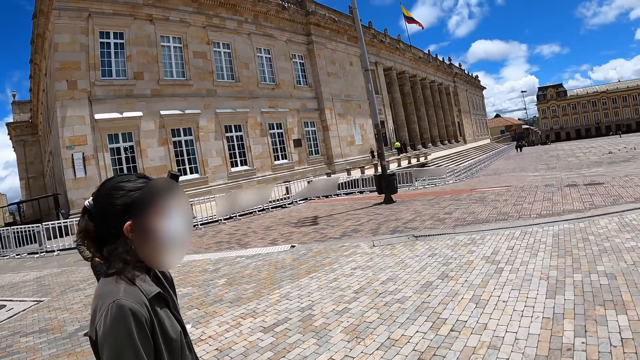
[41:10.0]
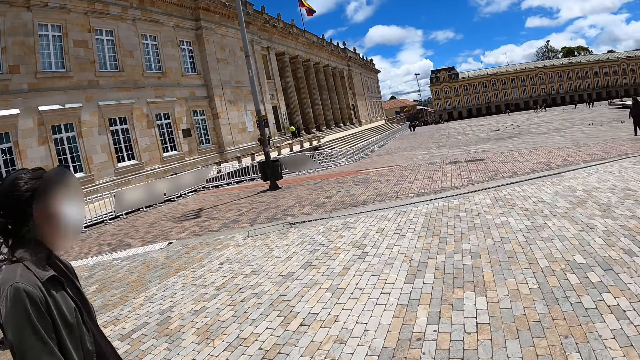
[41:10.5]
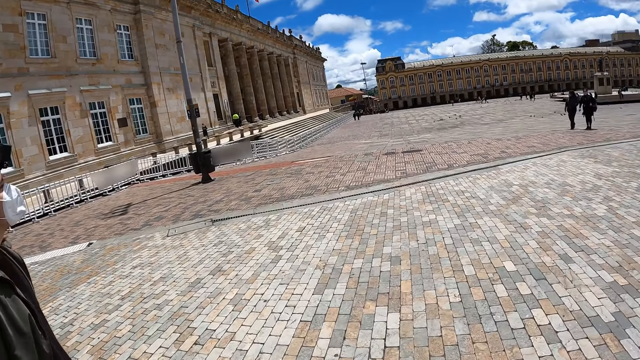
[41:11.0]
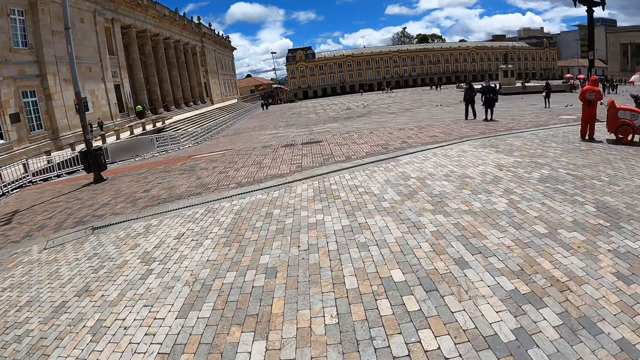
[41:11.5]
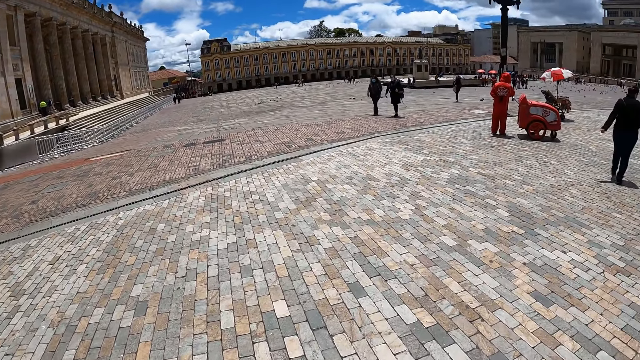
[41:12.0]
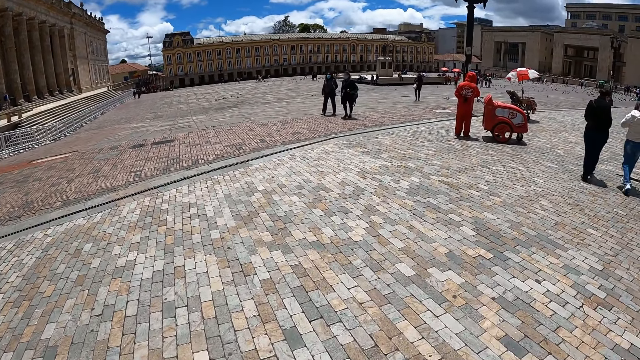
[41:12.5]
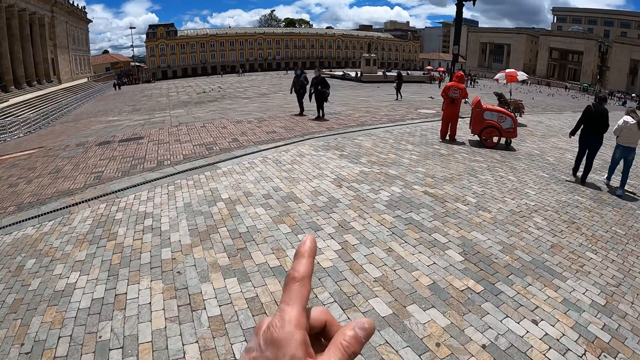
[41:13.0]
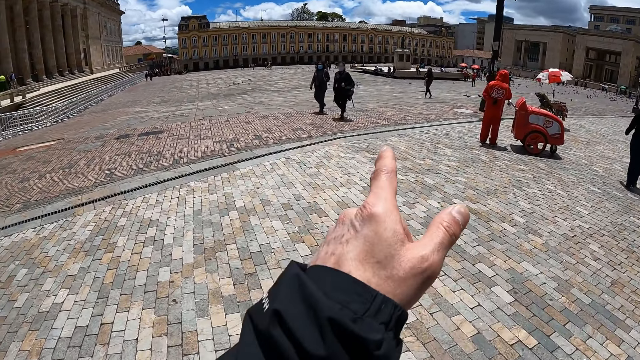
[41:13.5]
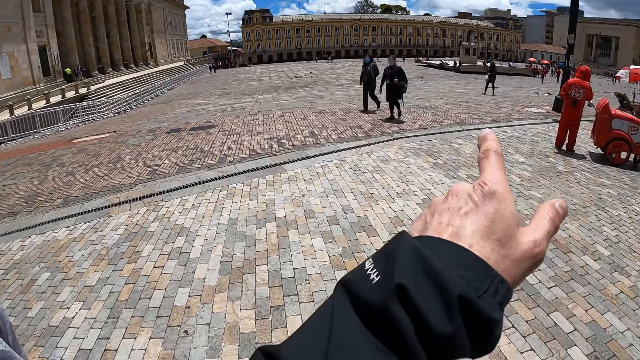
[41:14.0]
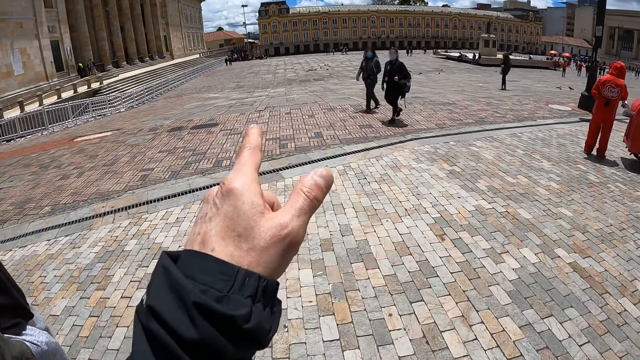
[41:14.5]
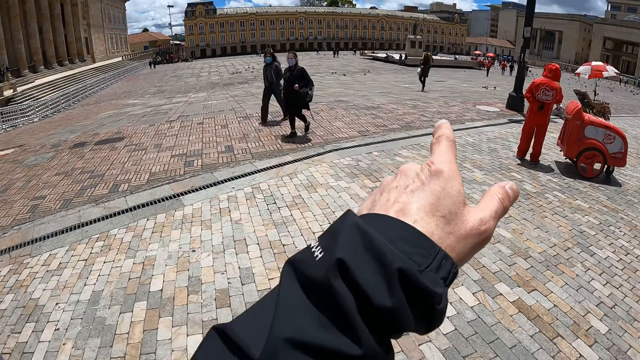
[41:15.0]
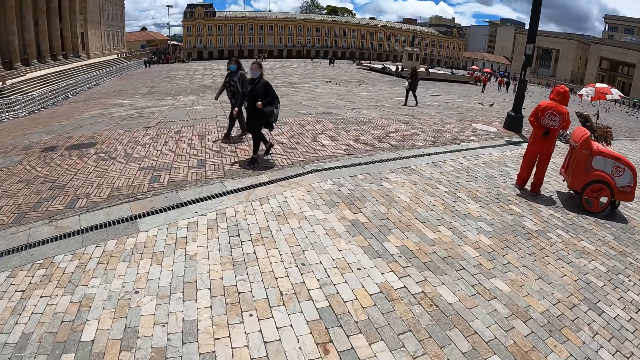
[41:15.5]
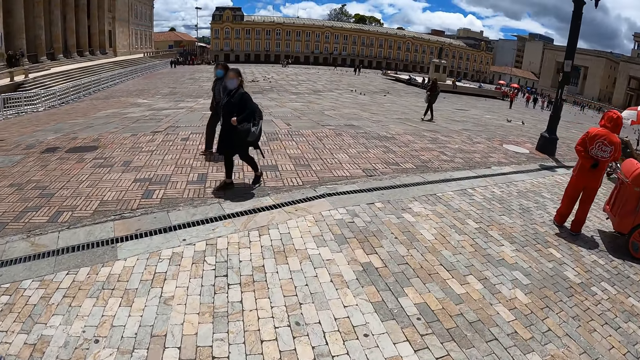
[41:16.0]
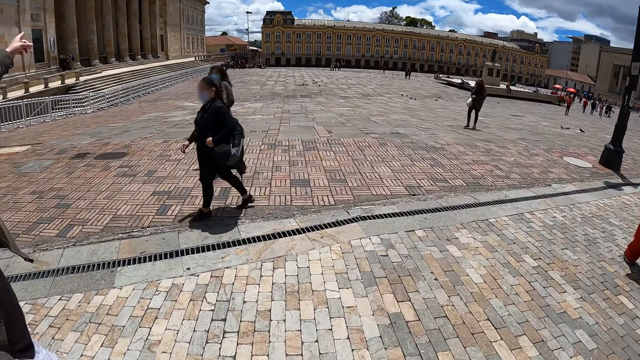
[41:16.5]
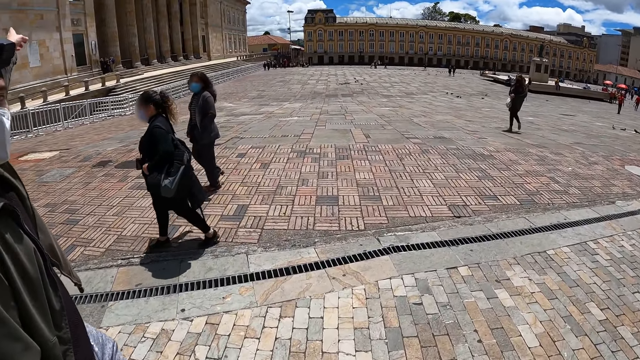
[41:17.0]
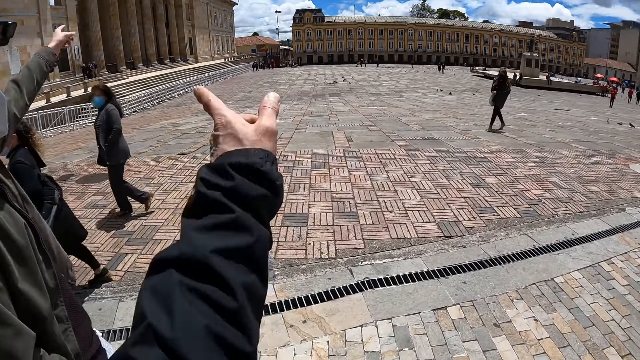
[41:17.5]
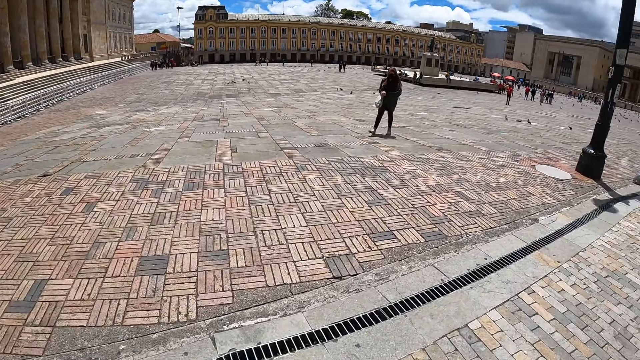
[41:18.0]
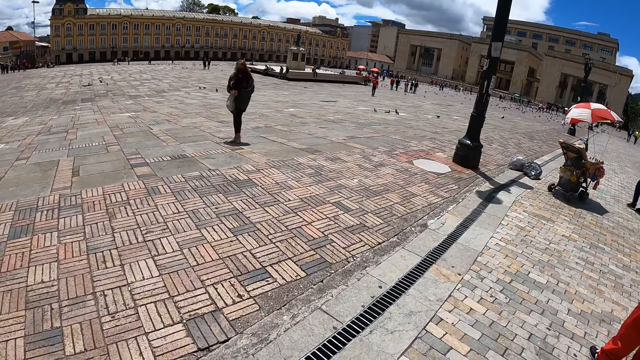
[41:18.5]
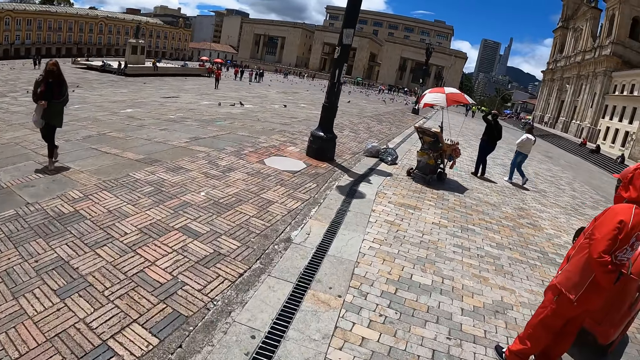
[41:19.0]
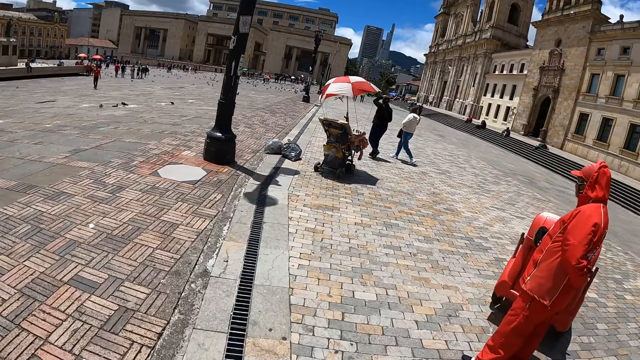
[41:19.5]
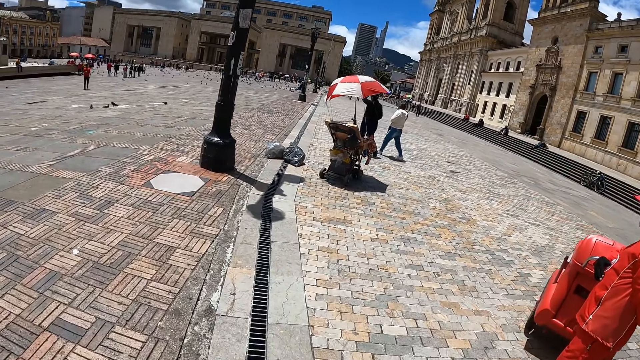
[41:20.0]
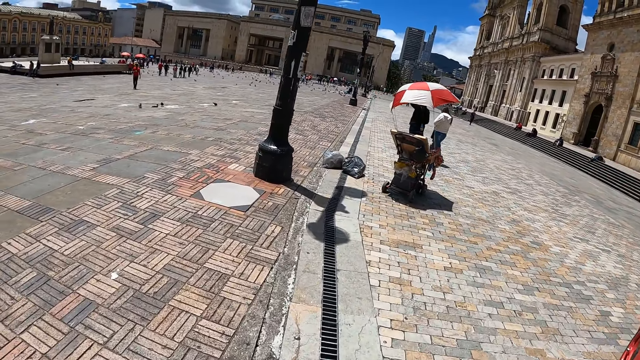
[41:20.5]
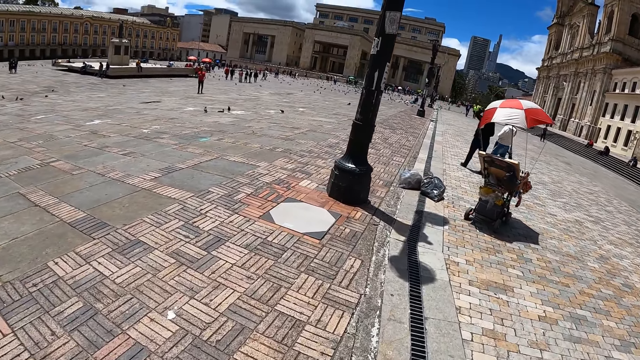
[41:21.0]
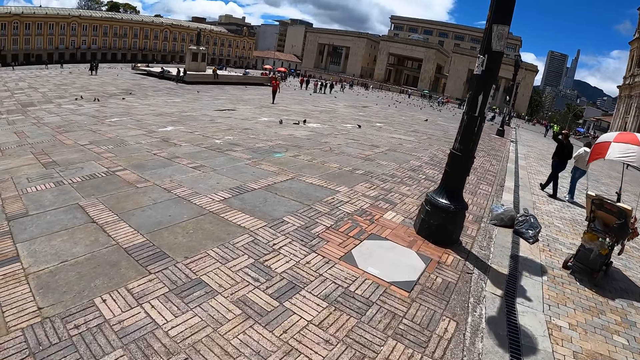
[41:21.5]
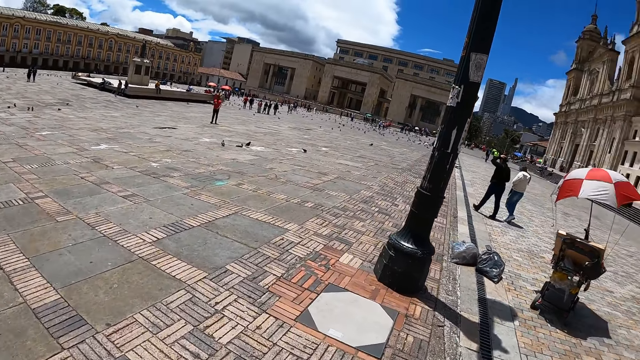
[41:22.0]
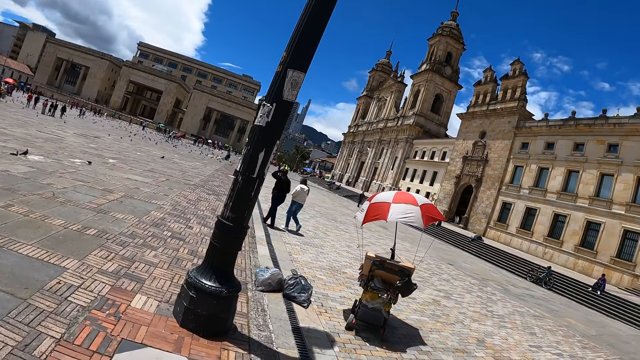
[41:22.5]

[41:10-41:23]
The camera wearer dialogues with a lady. They point out. Another lady and a third lady walk on a pavement. The camera wearer dialogues with the first lady. They walk around the pavement. They look around.

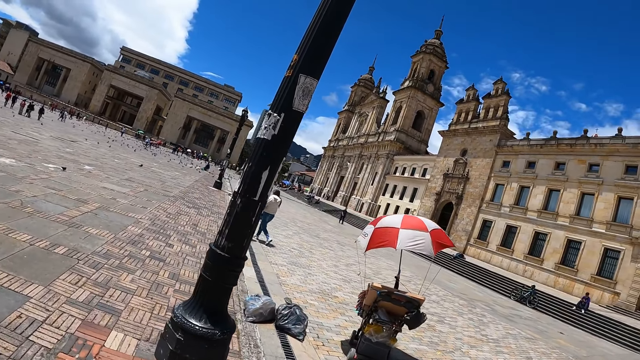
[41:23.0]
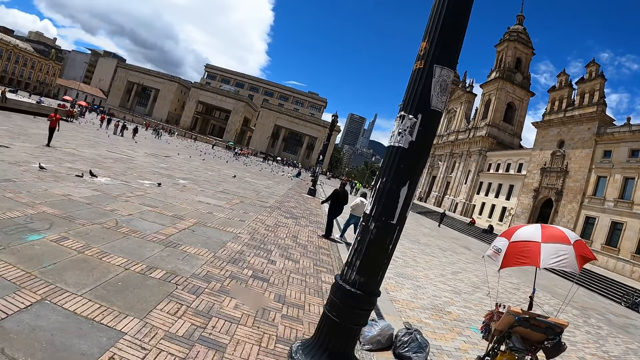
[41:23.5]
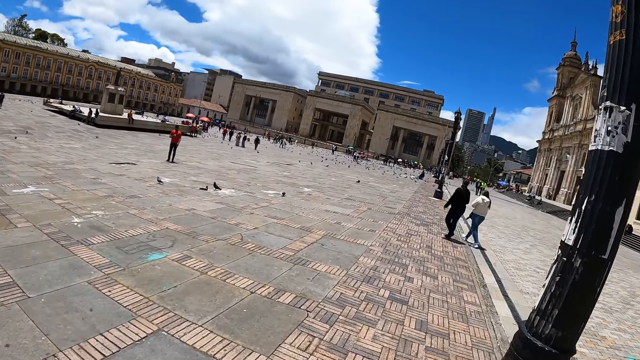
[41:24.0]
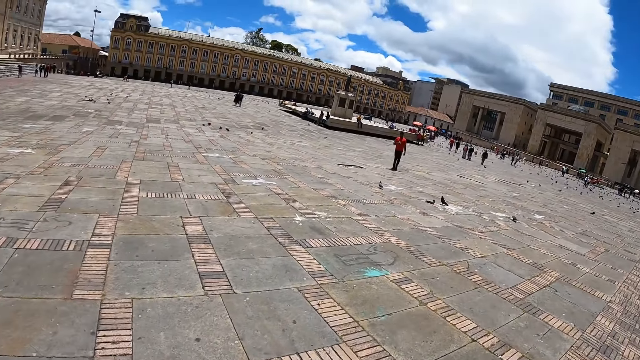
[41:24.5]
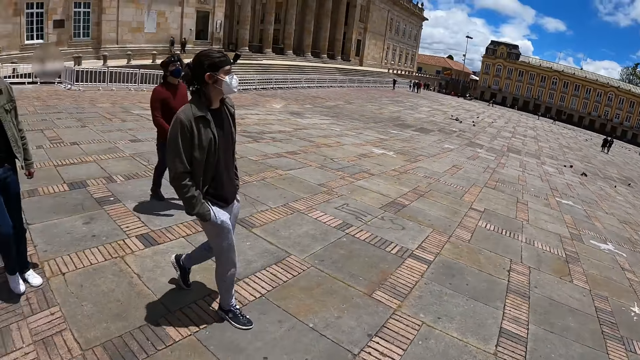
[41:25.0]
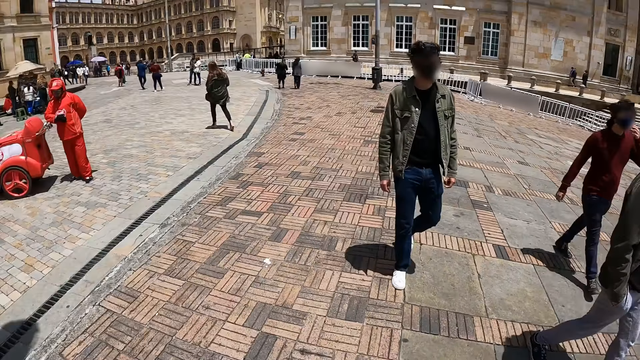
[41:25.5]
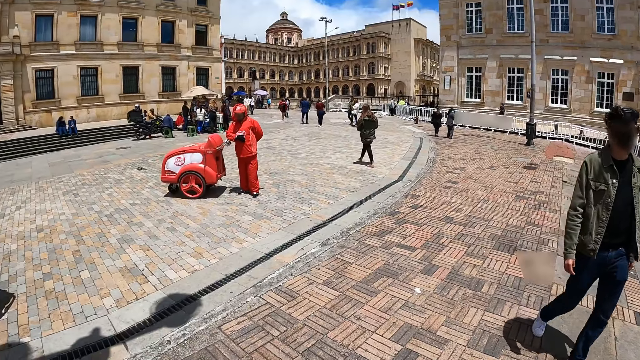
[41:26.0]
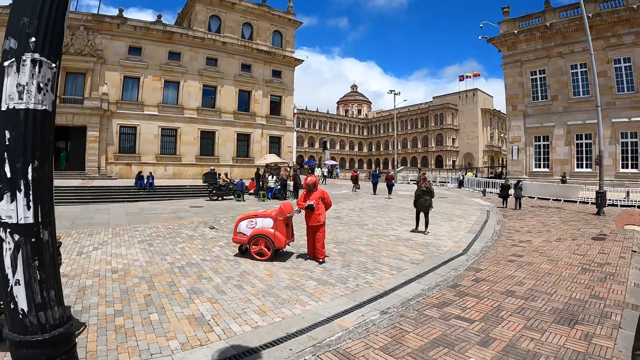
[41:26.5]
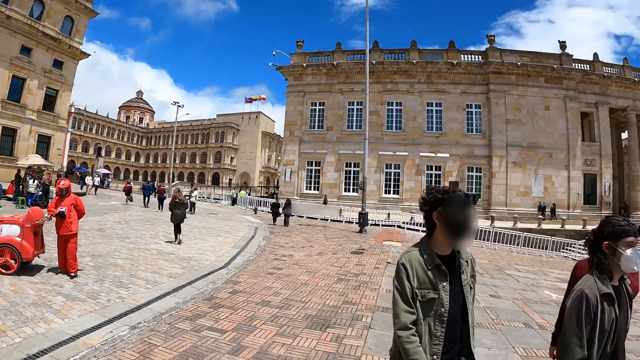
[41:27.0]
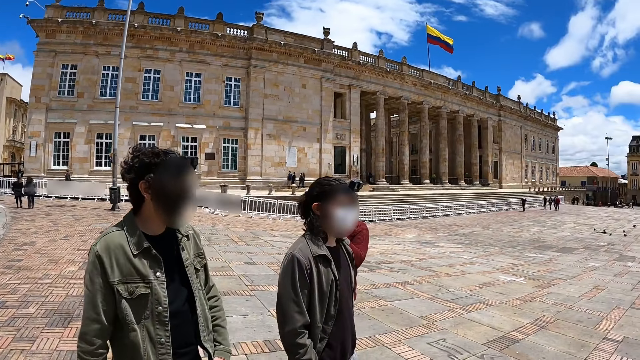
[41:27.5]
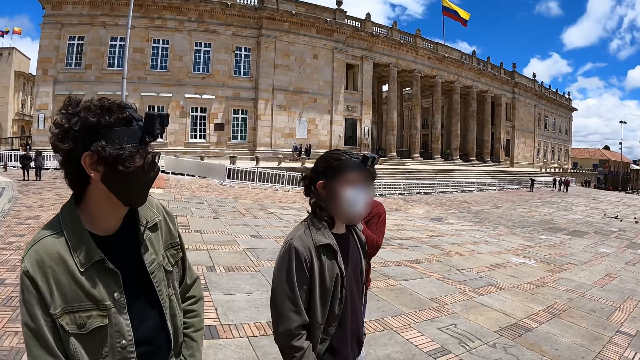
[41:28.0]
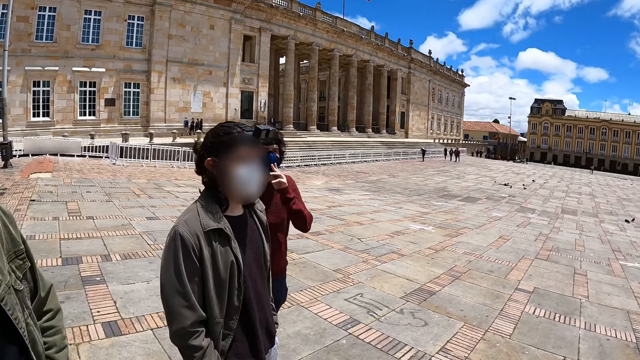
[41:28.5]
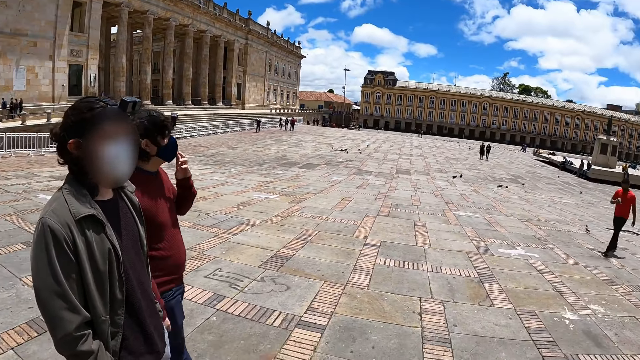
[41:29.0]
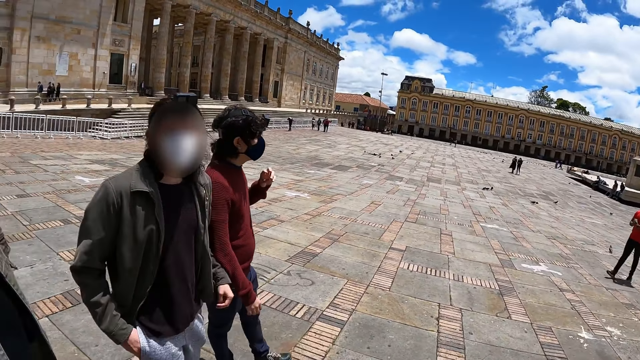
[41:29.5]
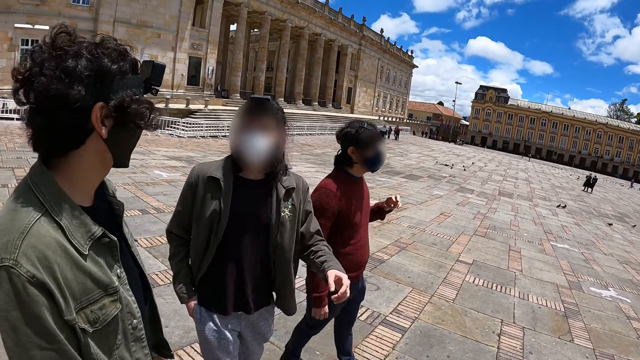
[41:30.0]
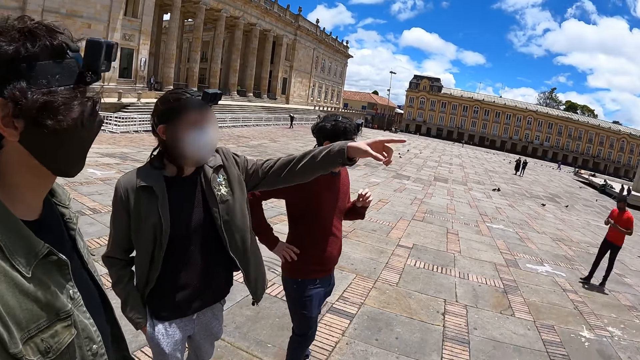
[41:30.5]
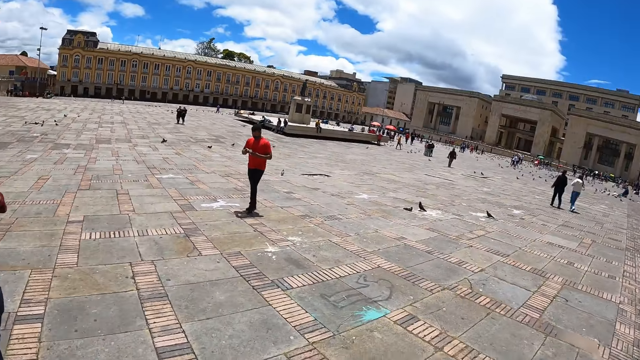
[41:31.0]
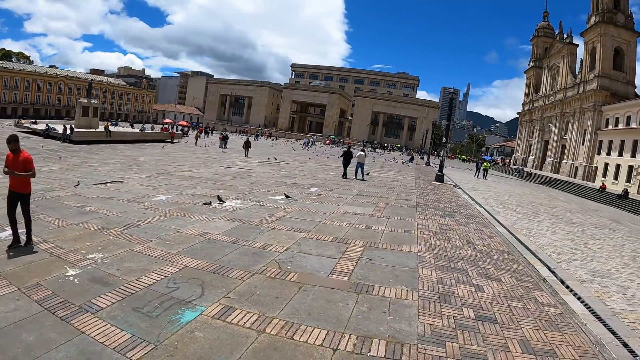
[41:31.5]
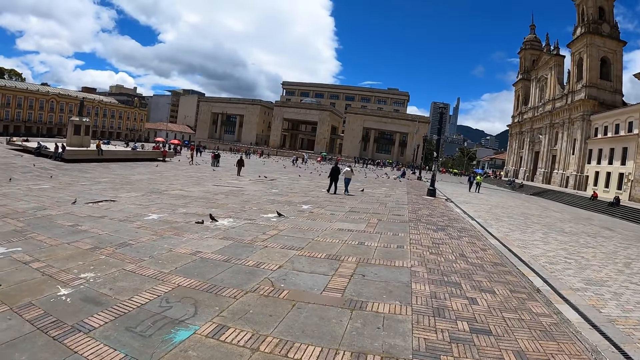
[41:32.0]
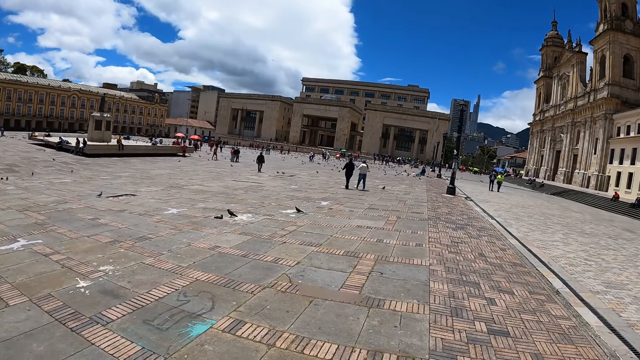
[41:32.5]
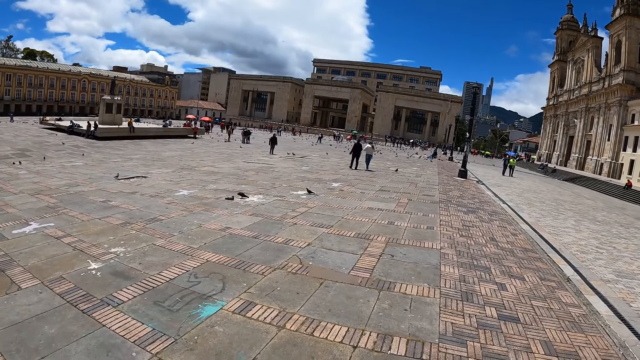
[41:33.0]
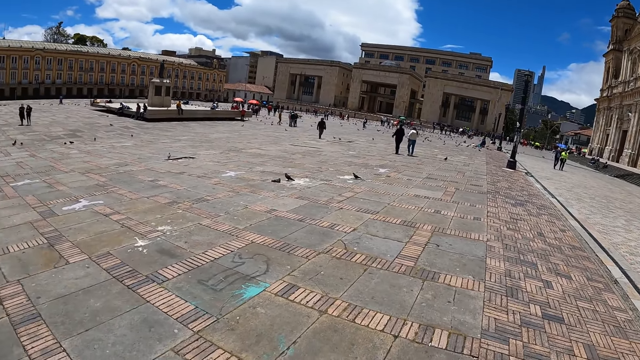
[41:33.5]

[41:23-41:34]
A lady and the camera wearer walk on a pavement. A man leans on a cart. A second man walks on the pavement. The camera wearer turns around. Another lady walks and a third man walks on the pavement. The first lady and the camera wearer walk on the pavement. A fourth man walks and the third man dialogues. A fifth man walks on the pavement. The camera wearer stares at the third man. They look around.
